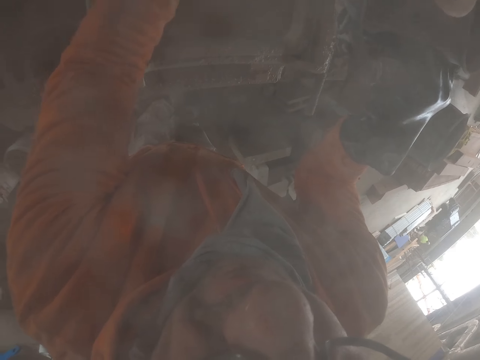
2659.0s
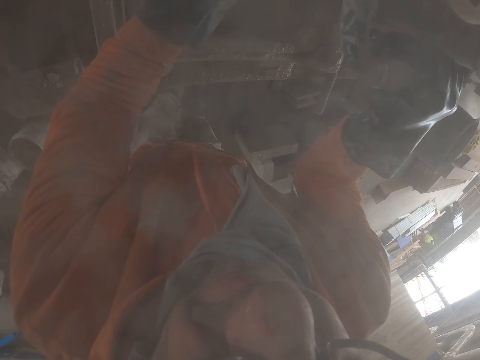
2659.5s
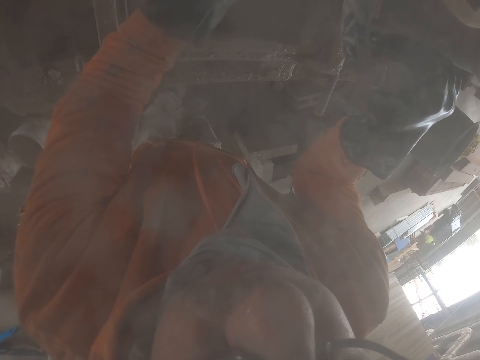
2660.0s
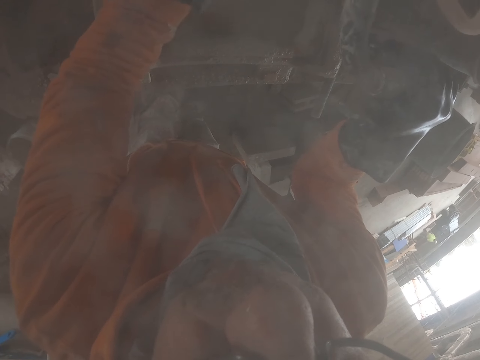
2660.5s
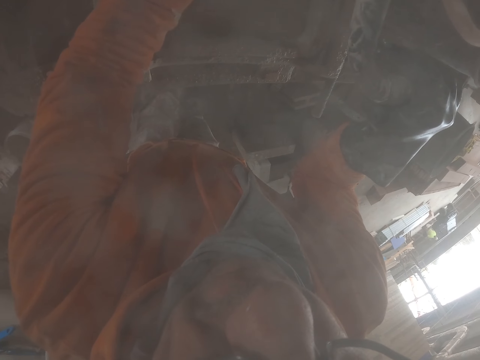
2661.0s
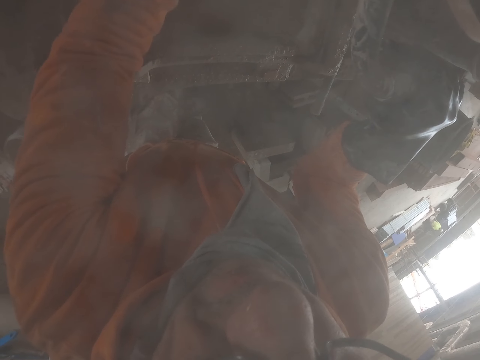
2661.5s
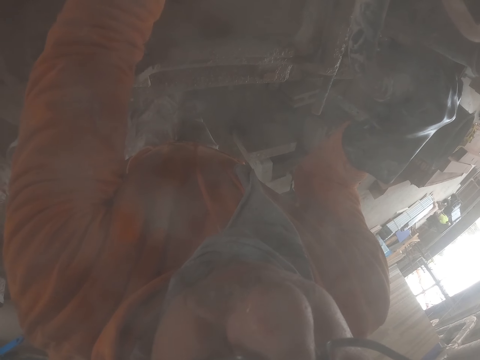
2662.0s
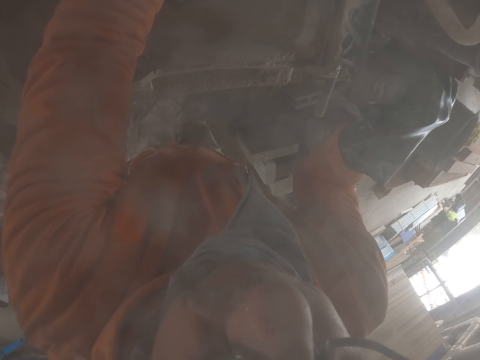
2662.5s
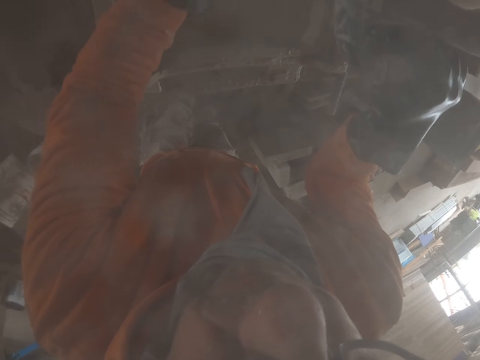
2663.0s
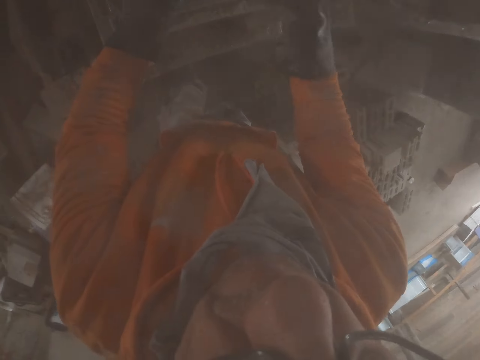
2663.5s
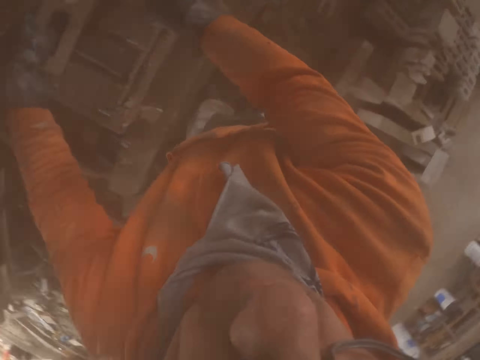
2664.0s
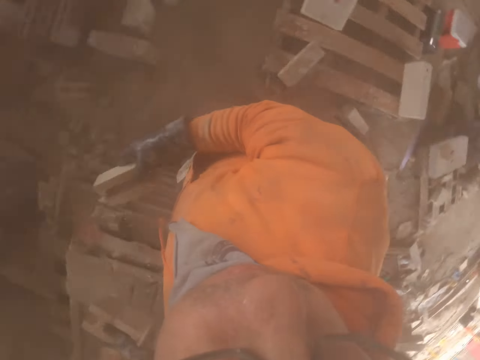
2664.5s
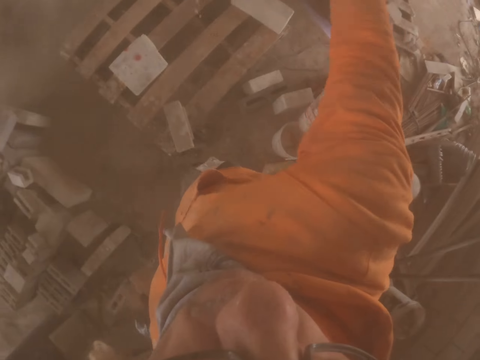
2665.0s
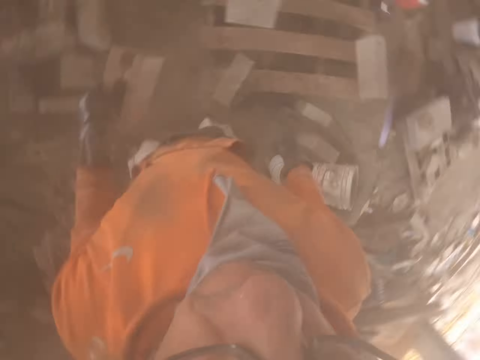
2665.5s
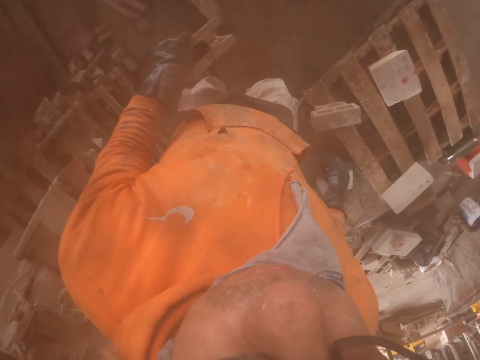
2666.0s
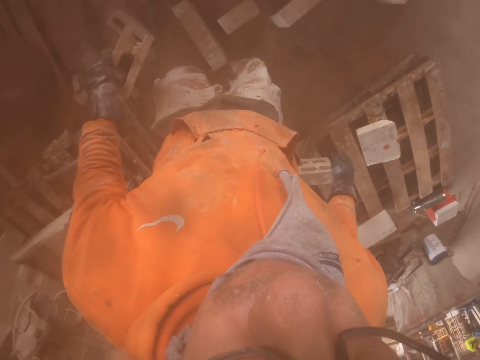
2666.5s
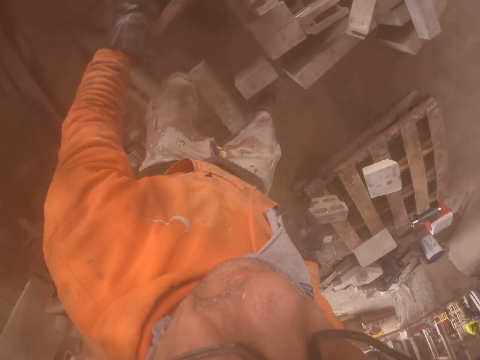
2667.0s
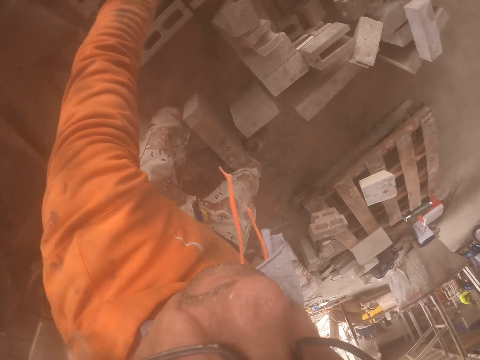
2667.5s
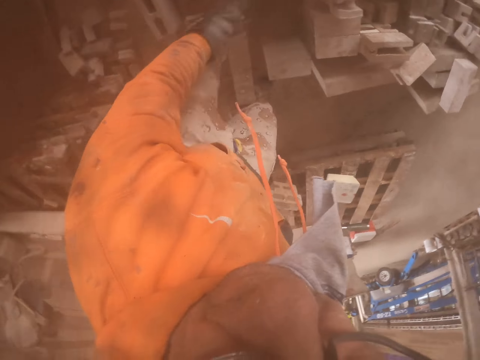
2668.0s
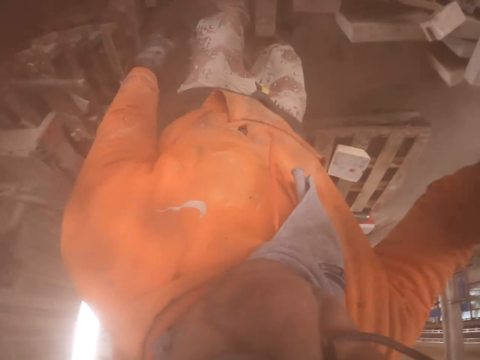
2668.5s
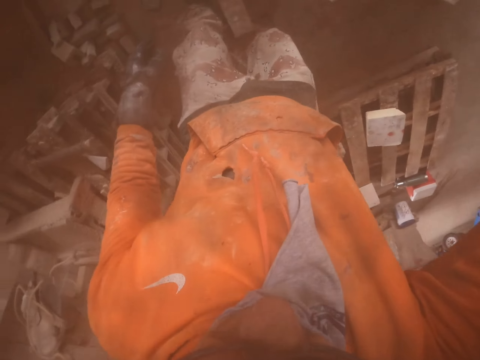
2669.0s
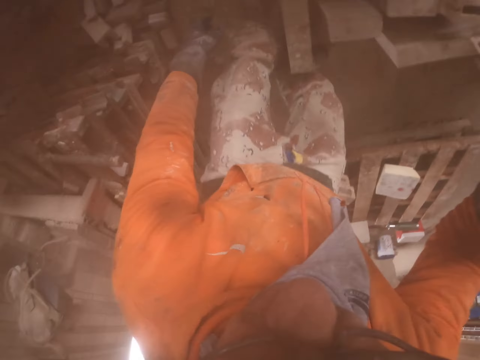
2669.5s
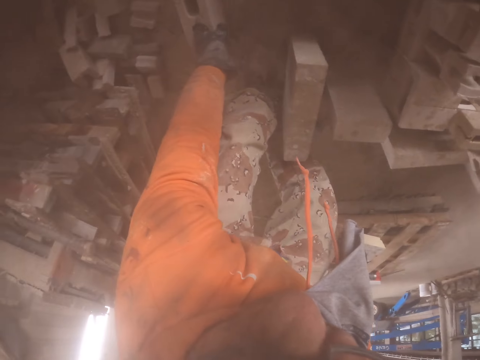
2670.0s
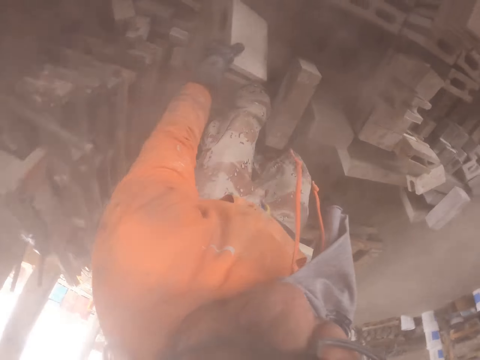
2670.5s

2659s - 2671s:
The camera wearer throws the brick. They put the brick down.

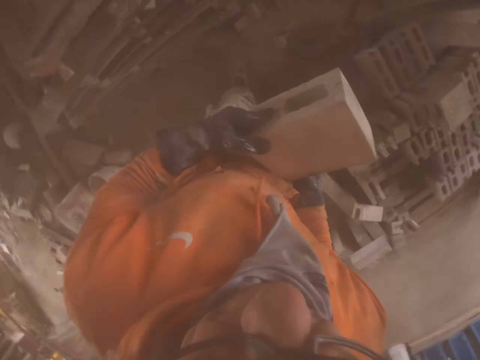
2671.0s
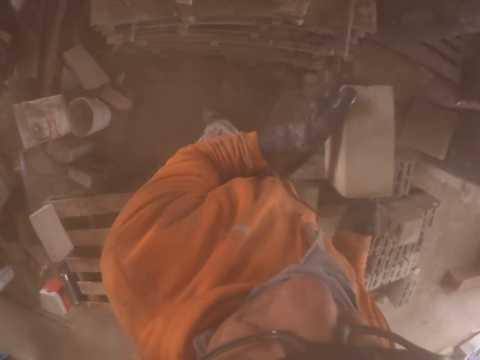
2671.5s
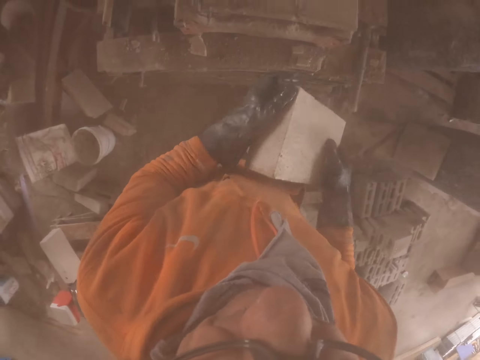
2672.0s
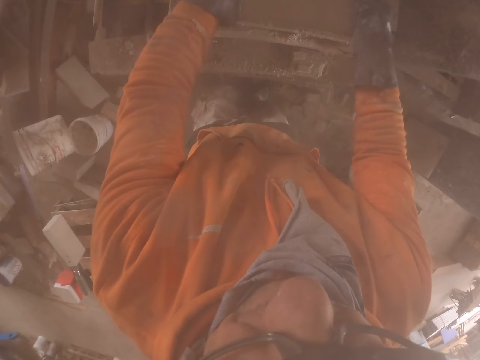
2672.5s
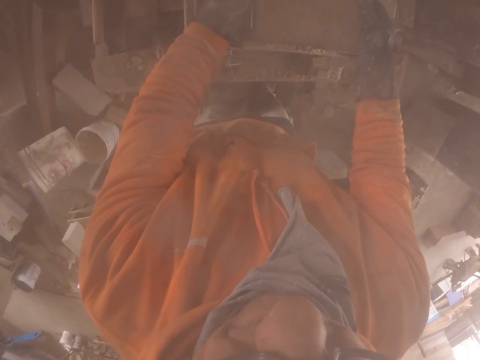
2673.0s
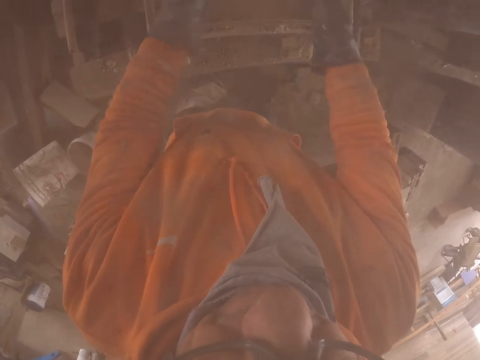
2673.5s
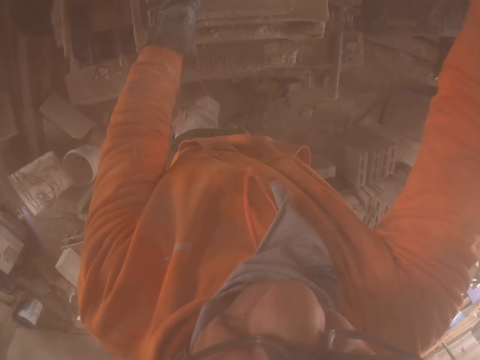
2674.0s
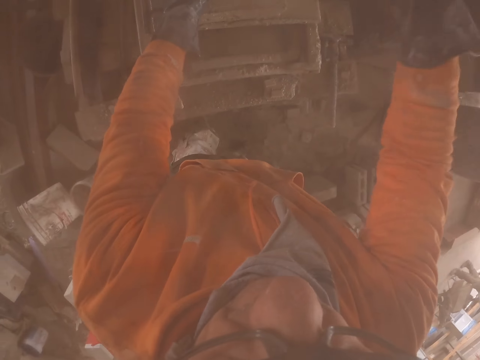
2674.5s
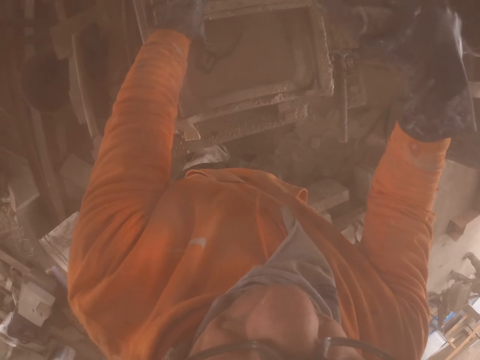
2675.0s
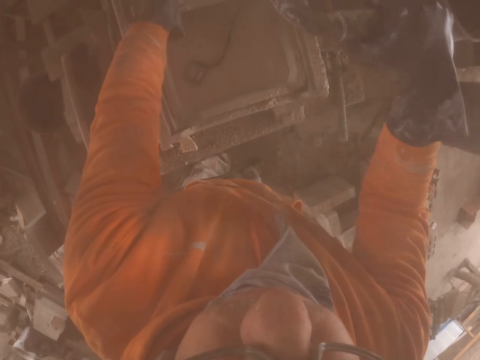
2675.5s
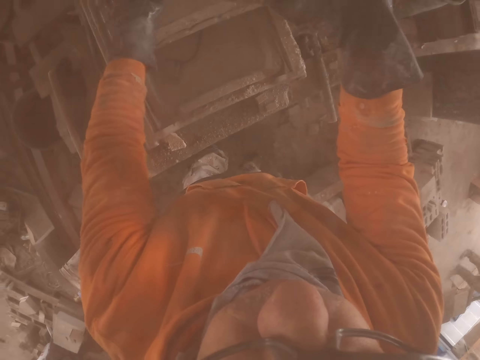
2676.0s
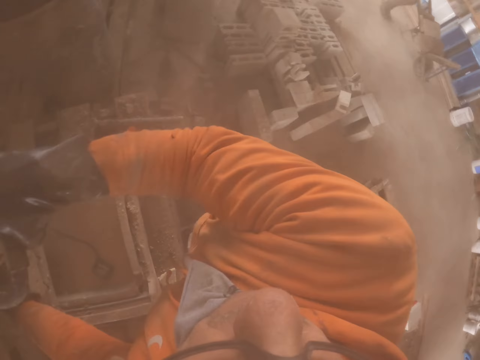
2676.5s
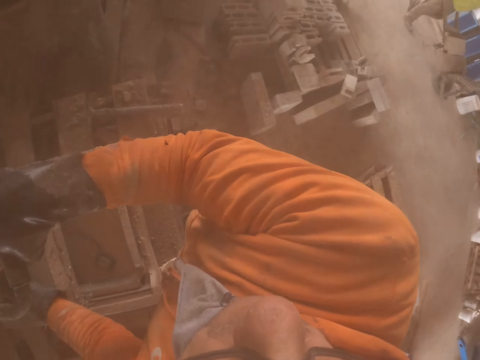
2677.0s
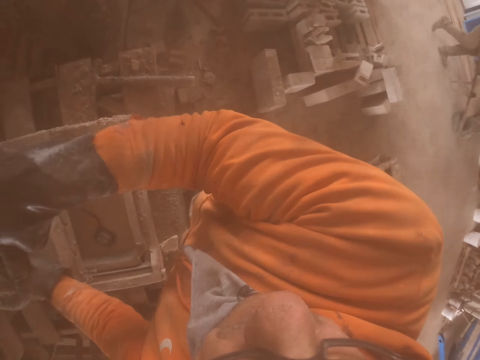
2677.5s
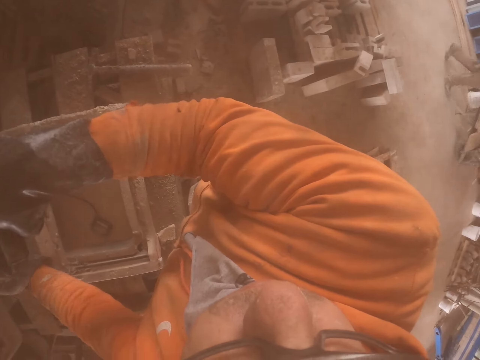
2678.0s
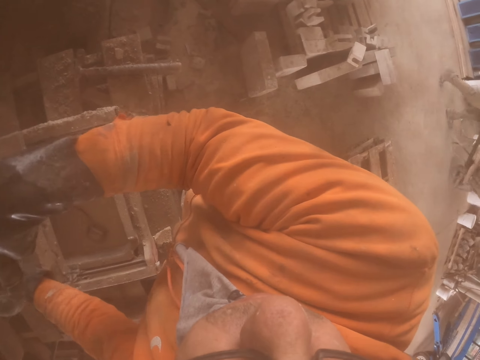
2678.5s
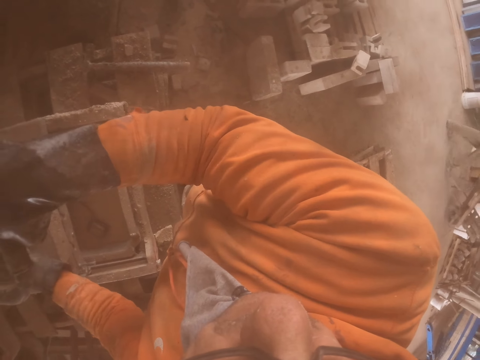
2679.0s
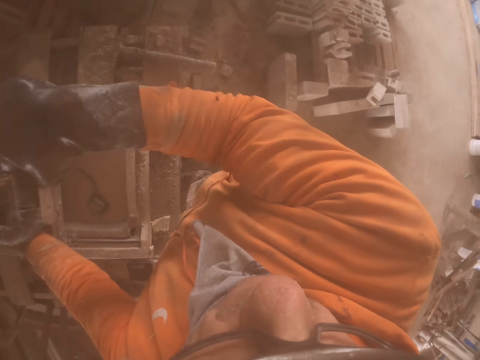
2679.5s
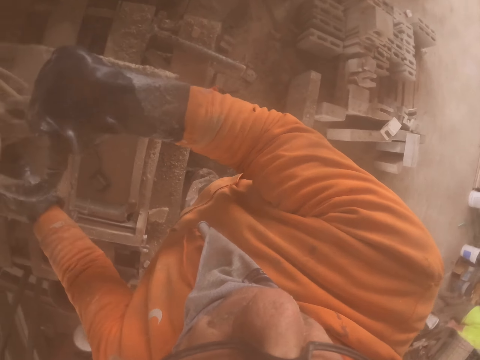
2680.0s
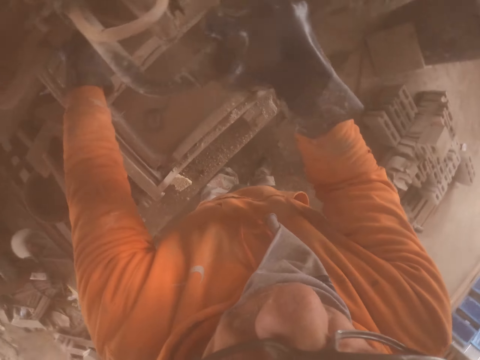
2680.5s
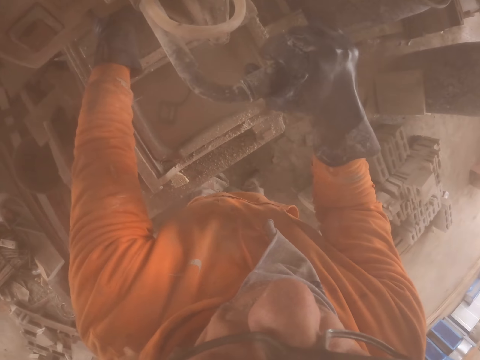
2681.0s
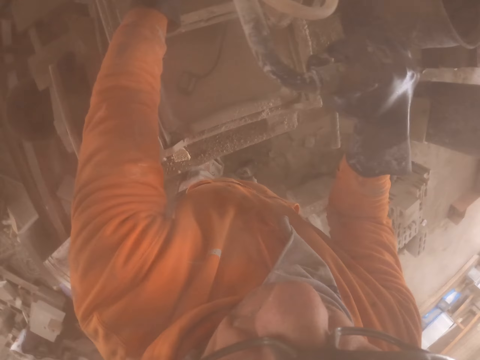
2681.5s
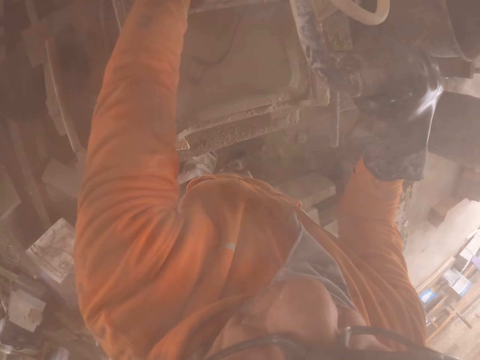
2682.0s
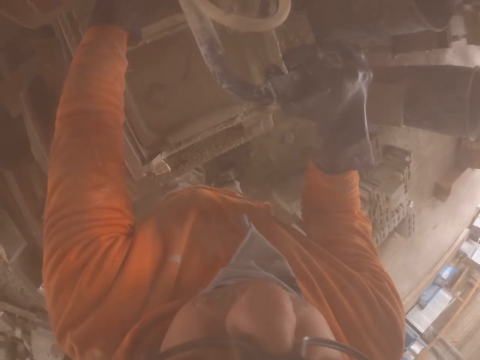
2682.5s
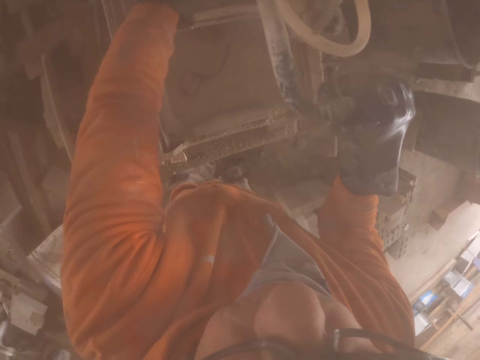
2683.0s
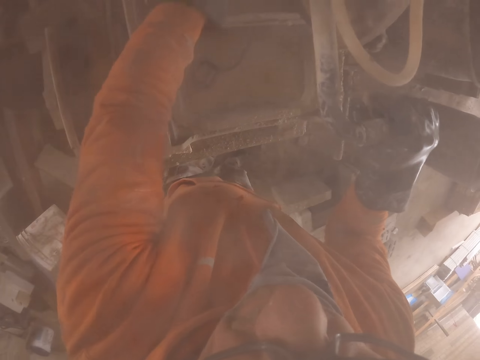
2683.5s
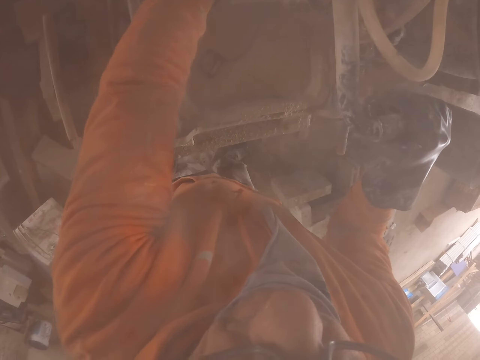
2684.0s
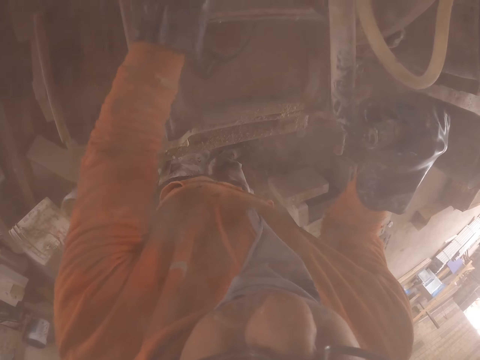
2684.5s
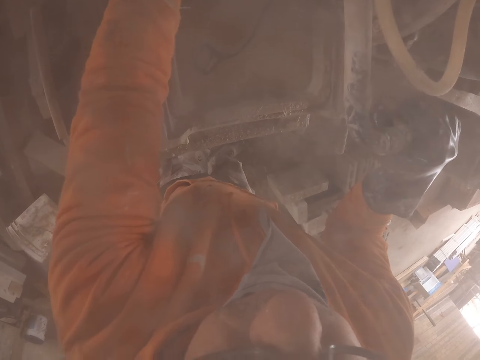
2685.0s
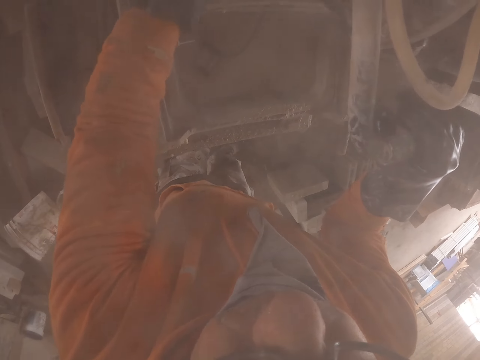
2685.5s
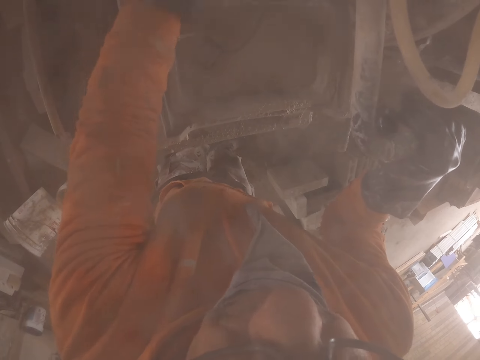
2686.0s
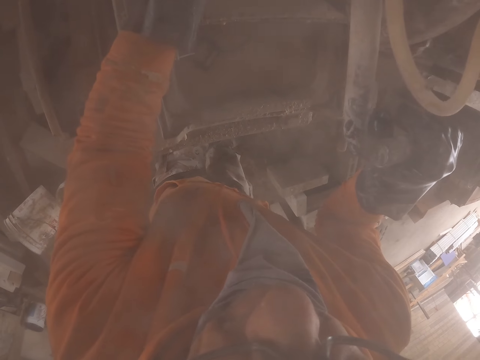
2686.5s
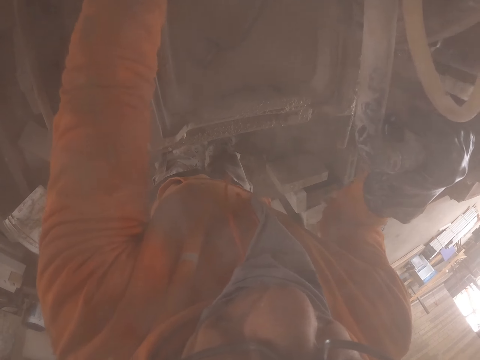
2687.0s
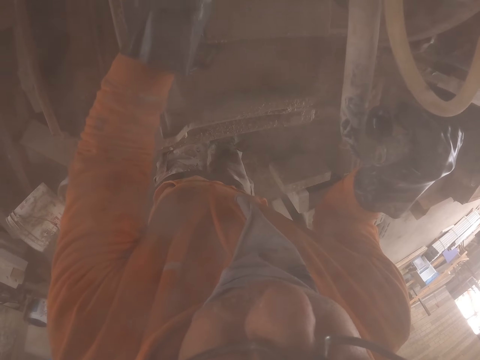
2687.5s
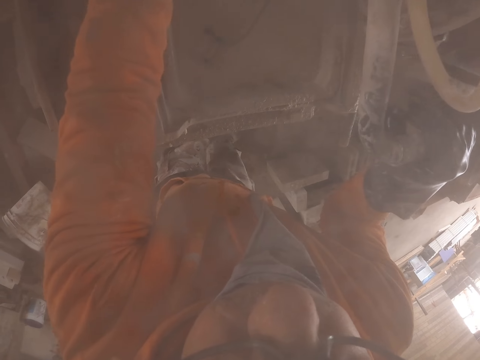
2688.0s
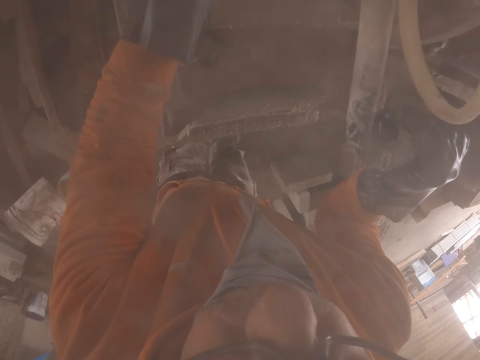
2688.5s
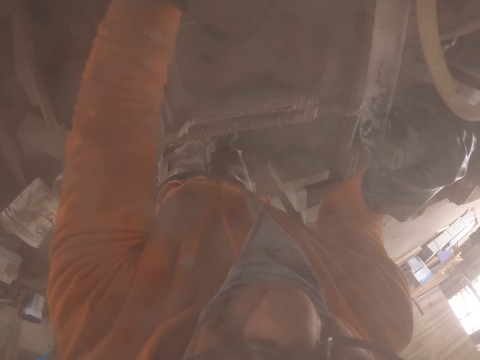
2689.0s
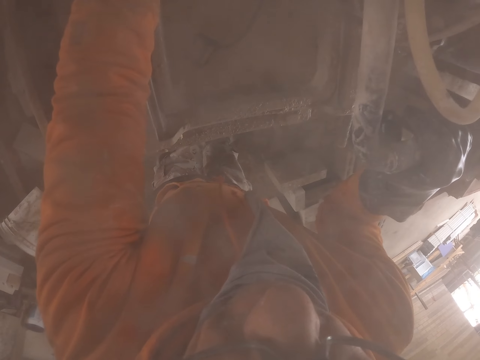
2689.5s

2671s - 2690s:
The camera wearer puts the brick in the cutting machine. They cut the brick with the brick cutting machine.
